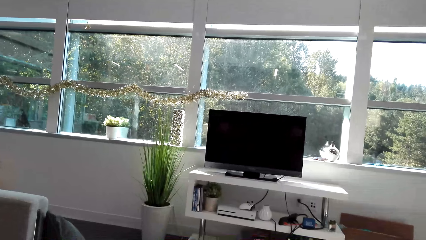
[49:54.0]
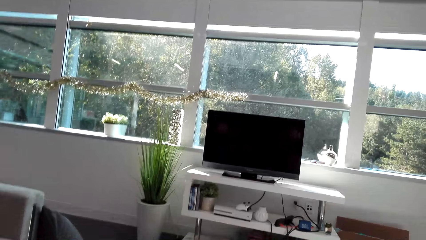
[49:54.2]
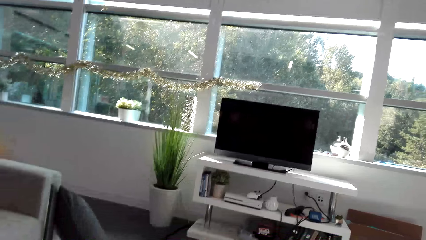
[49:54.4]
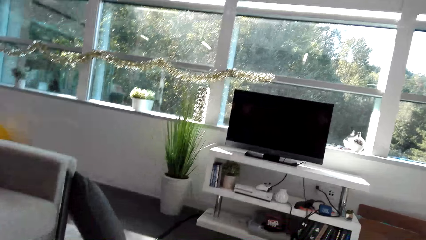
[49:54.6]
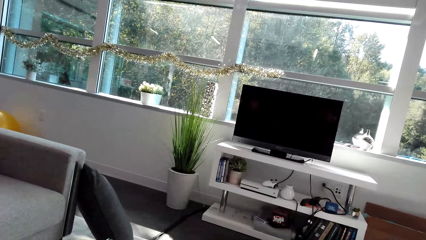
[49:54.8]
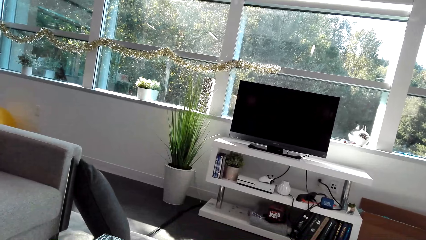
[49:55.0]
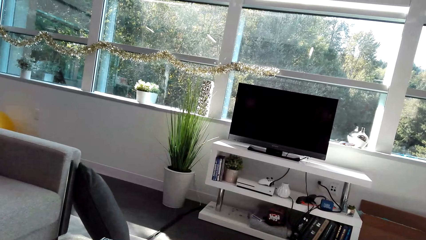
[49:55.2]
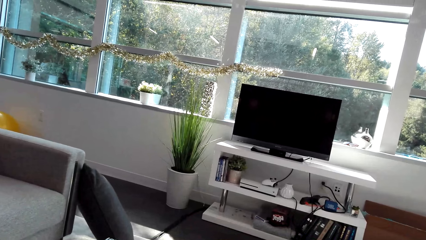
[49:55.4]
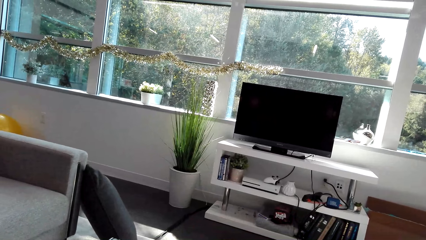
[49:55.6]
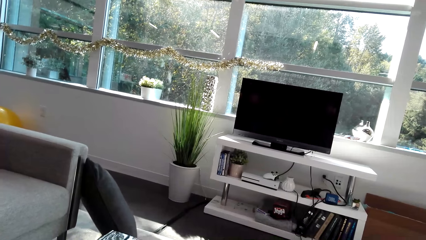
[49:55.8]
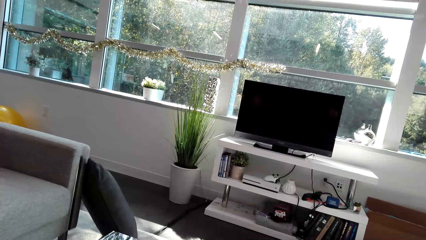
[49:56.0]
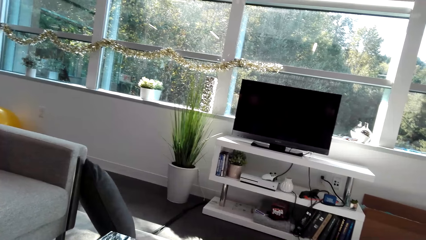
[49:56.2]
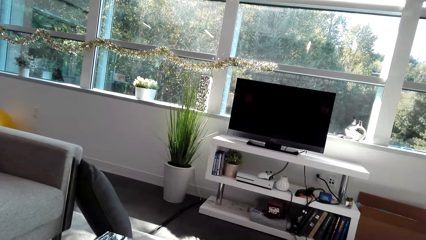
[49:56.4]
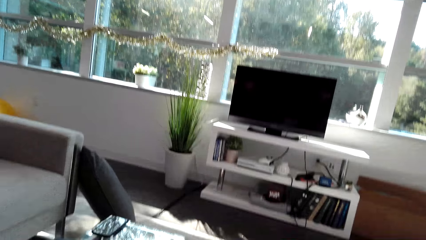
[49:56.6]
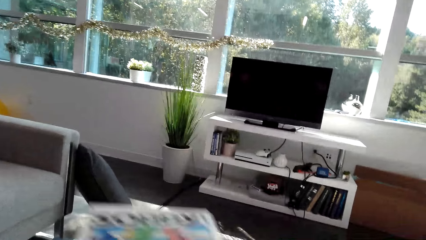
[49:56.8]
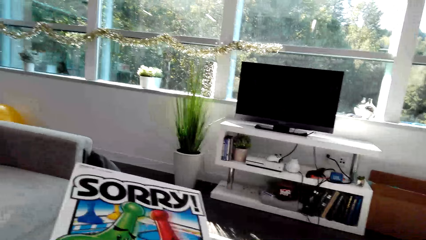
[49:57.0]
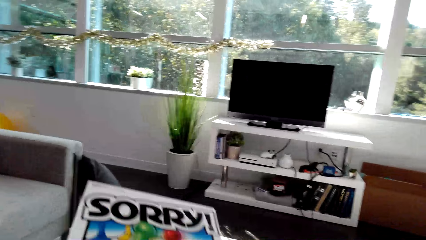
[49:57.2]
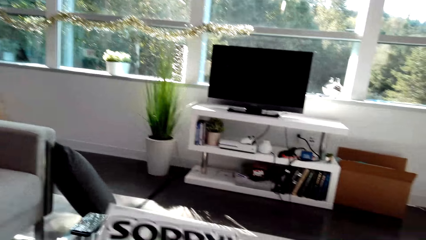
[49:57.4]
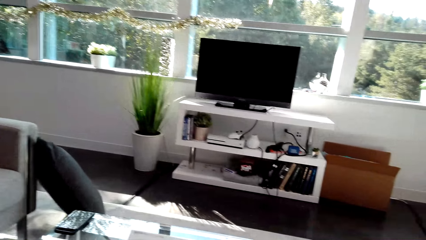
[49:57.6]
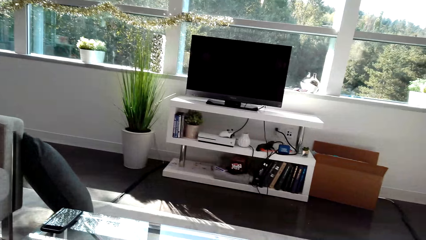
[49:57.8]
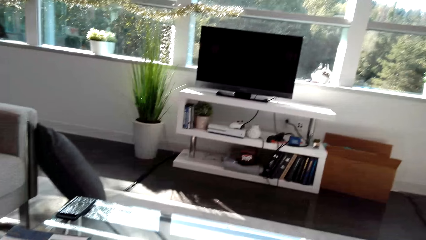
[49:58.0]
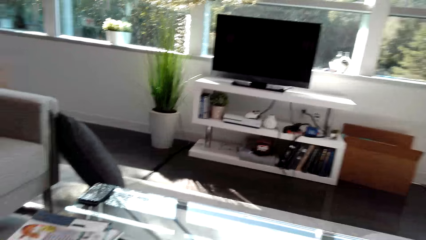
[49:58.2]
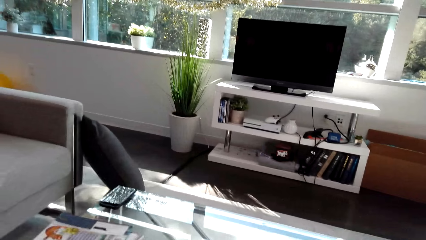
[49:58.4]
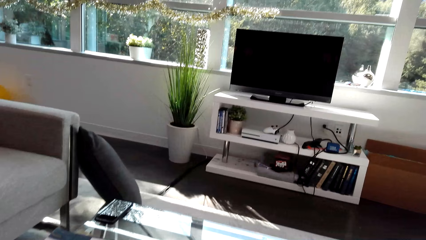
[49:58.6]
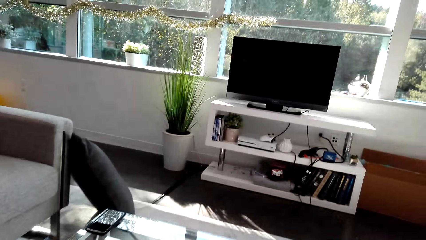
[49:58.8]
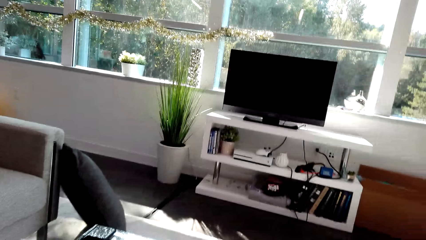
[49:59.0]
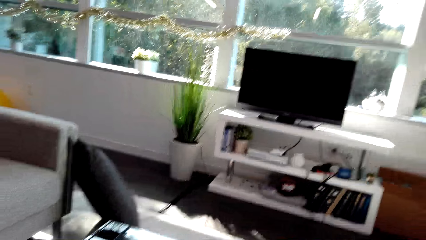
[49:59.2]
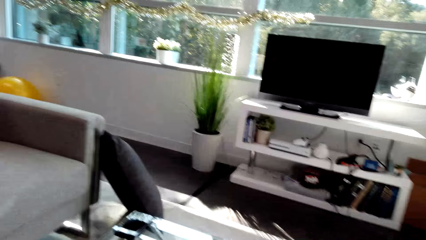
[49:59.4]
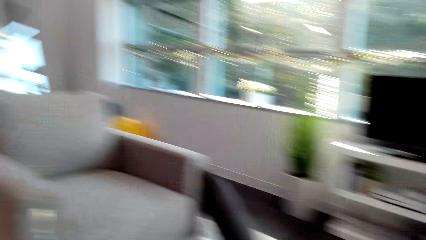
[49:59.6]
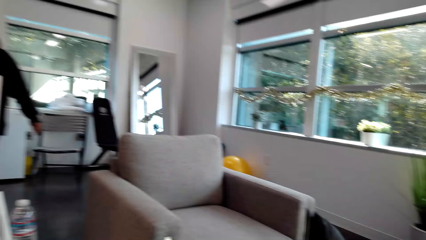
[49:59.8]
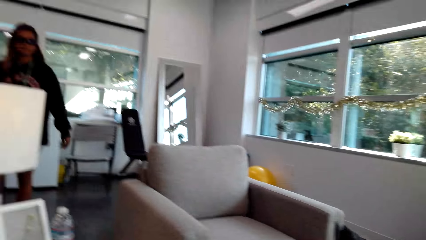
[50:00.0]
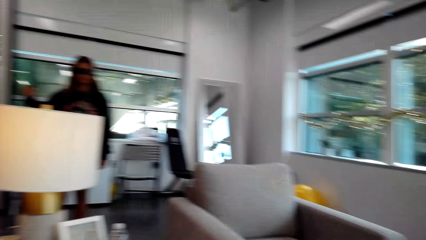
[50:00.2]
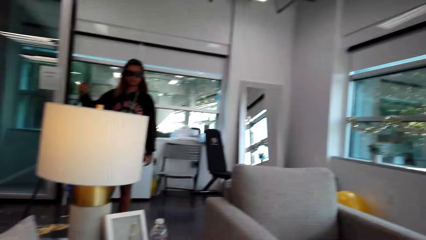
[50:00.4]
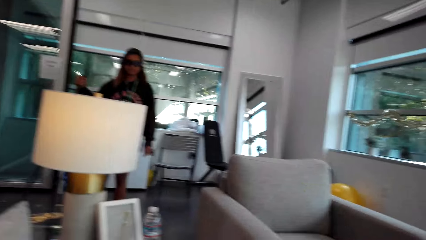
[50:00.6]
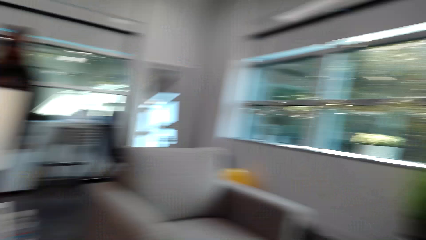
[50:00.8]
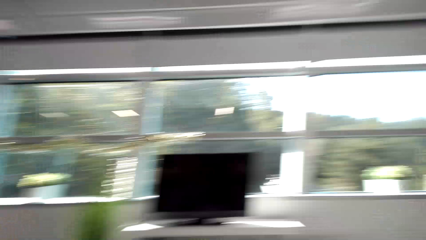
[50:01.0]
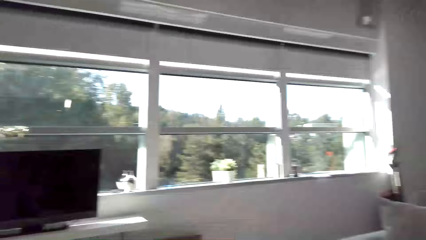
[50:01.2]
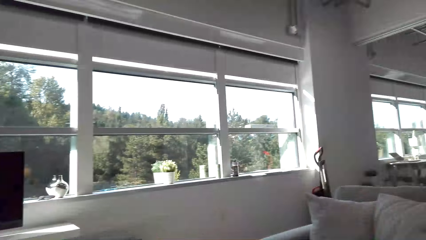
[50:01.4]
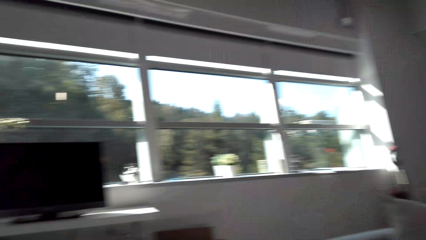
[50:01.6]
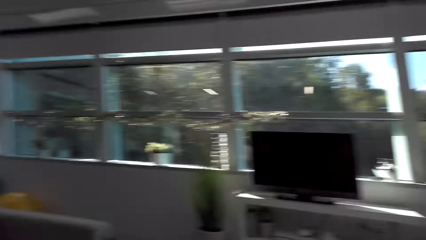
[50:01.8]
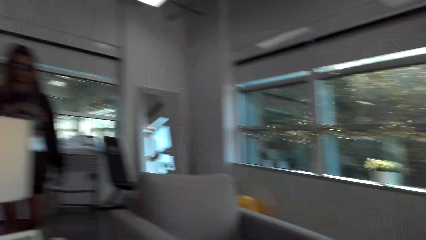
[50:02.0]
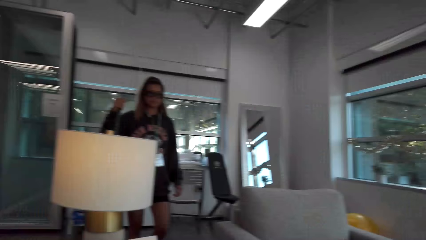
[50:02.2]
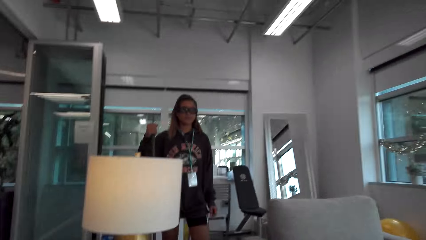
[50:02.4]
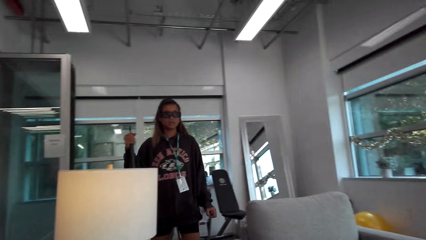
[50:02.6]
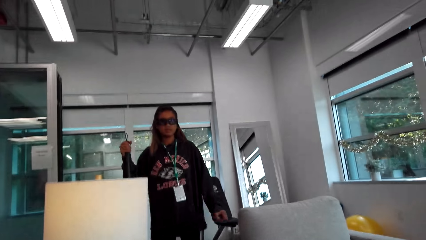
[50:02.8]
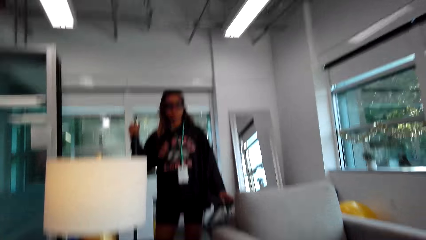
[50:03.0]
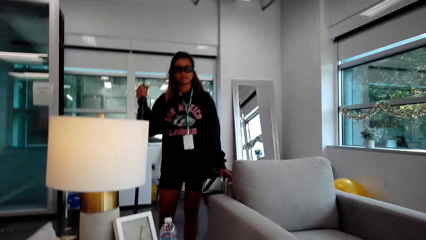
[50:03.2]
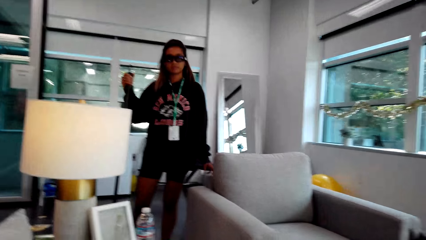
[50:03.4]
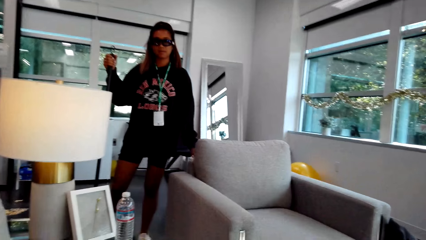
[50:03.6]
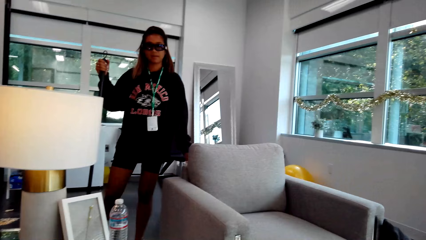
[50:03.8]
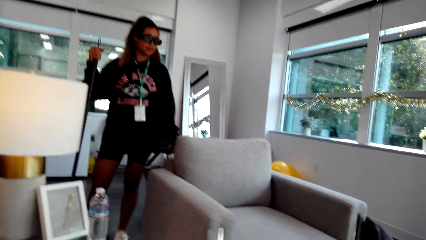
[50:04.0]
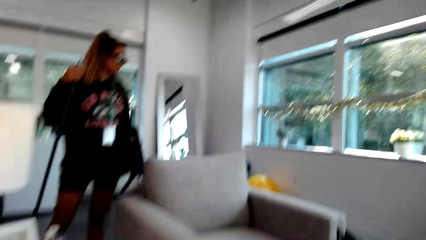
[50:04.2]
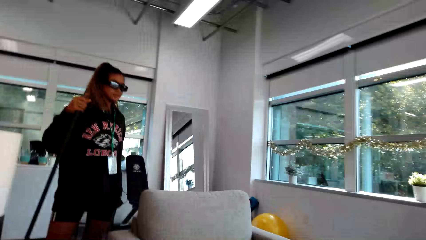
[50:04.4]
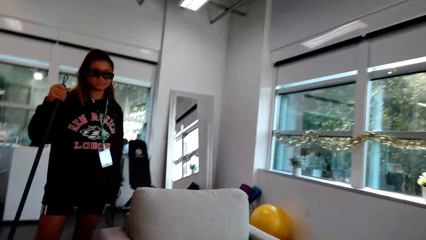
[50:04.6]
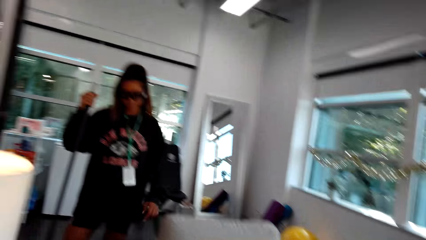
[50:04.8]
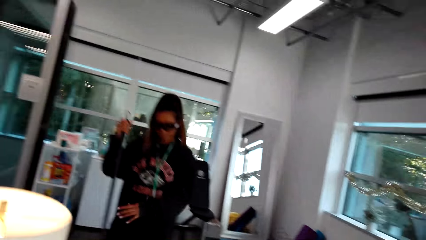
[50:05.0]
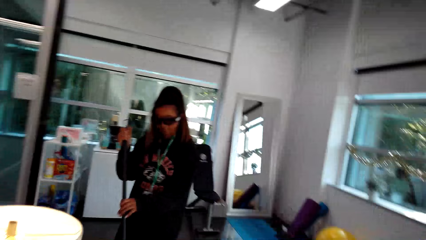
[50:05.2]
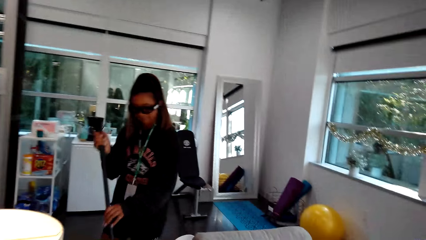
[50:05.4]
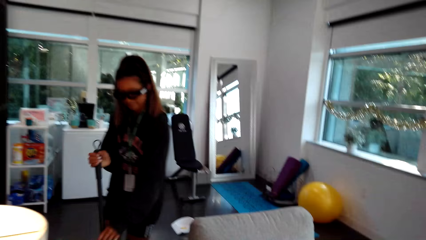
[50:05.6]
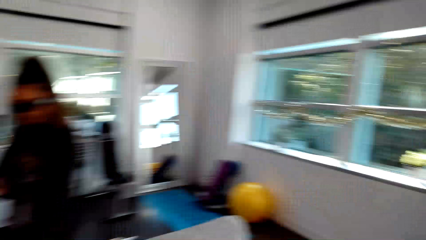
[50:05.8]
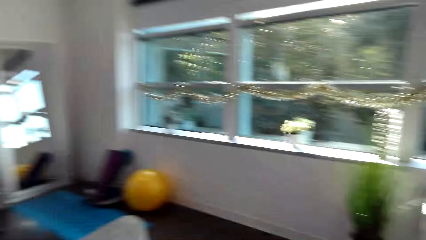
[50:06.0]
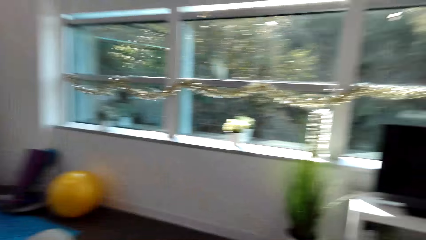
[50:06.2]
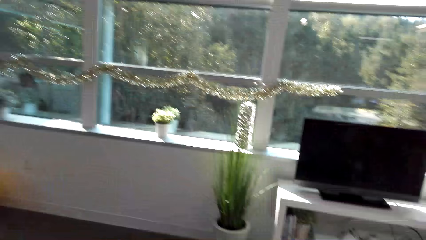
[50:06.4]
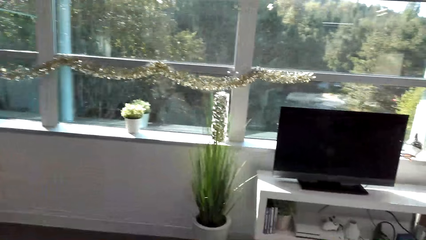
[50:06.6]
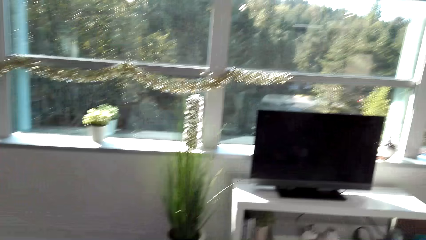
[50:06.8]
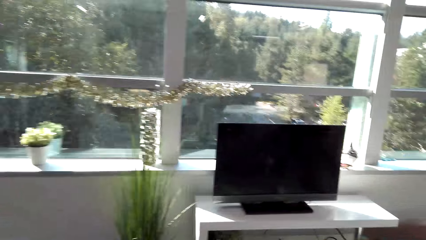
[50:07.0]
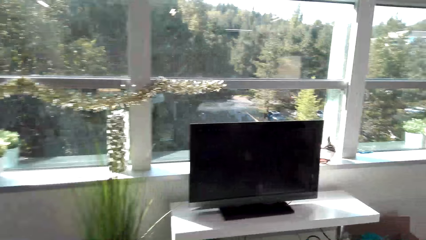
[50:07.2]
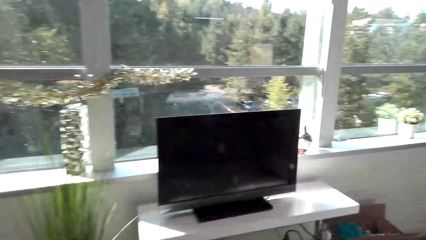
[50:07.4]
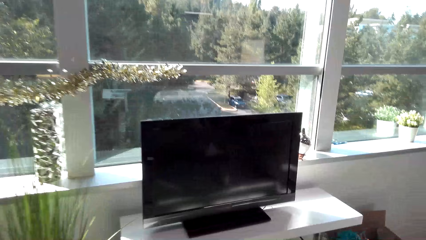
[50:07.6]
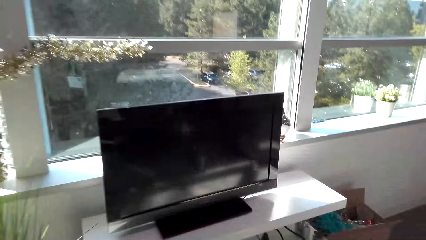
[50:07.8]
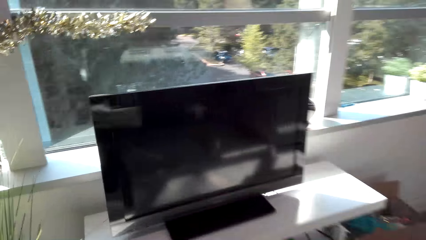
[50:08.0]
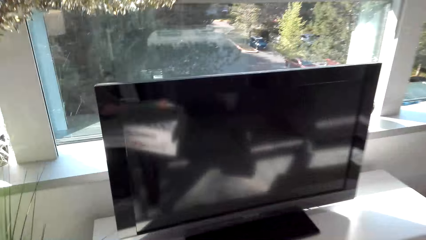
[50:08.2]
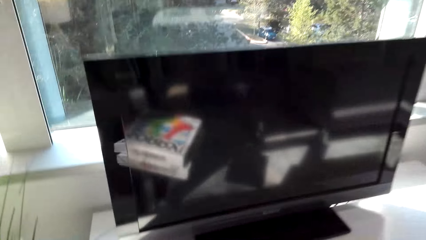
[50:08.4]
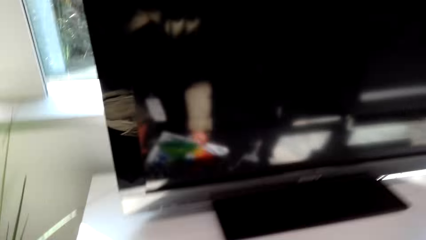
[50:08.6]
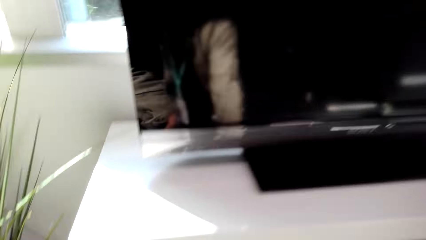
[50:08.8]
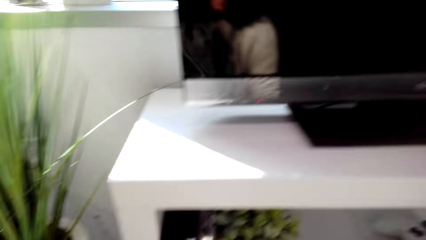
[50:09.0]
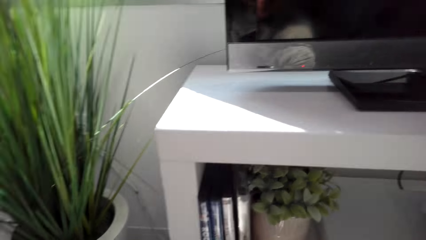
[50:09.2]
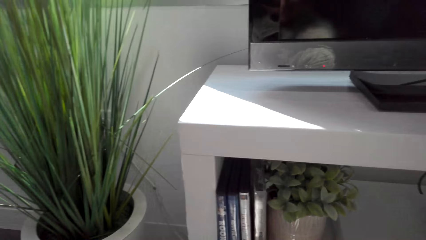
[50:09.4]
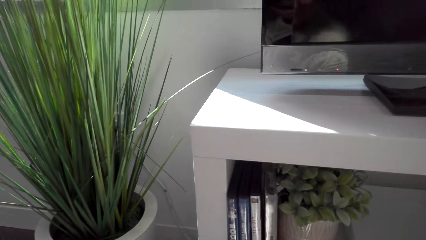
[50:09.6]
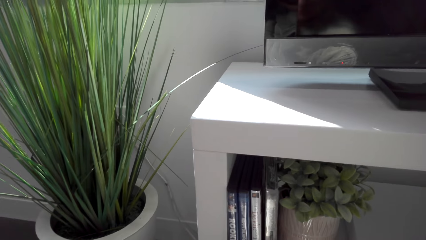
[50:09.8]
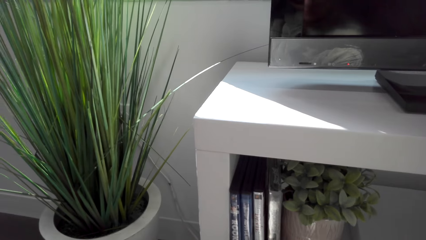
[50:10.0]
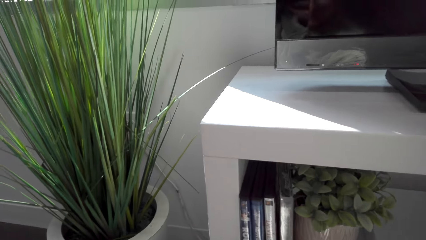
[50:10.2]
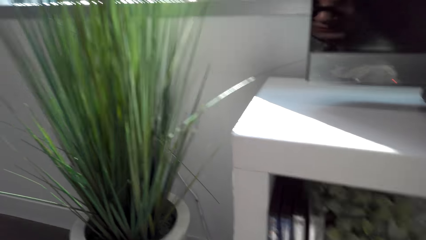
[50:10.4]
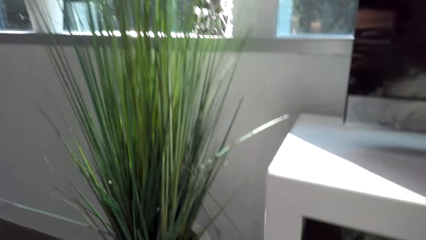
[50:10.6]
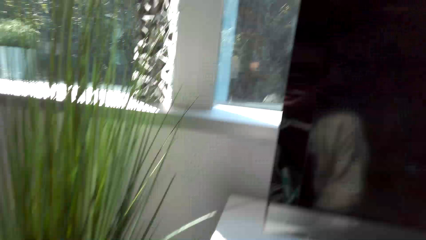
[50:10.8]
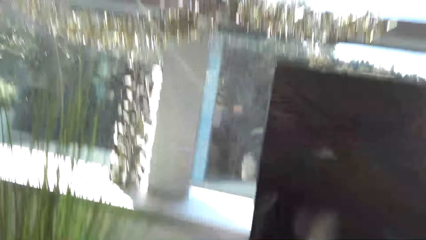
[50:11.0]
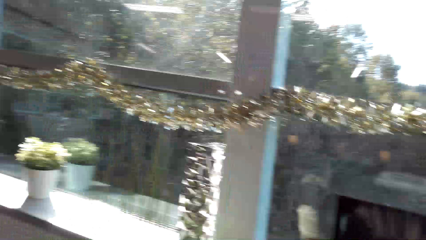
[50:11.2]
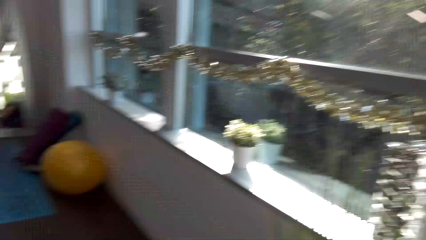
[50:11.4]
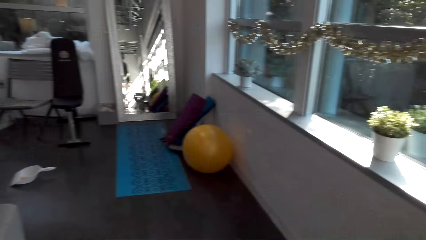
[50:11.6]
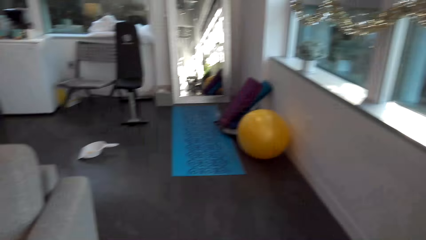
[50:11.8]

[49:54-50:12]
The camera wearer picks up a magazine. They look around. They look at a person, look around, and talk to the person. They look around and walk ahead. They put the magazine on the stand. They squat down and walk ahead.
